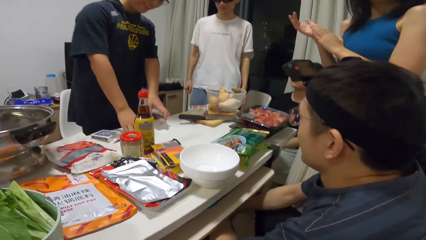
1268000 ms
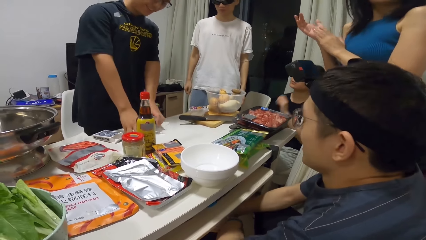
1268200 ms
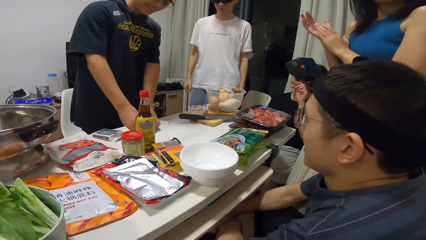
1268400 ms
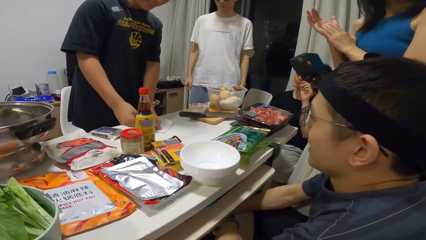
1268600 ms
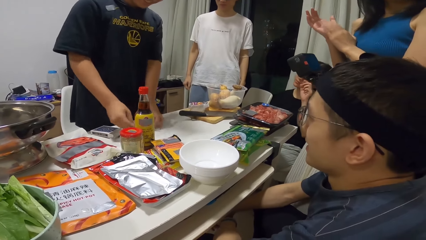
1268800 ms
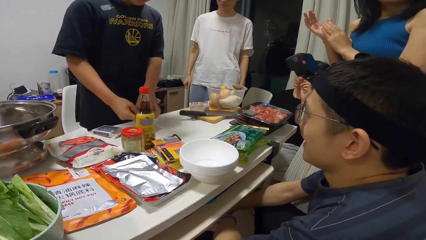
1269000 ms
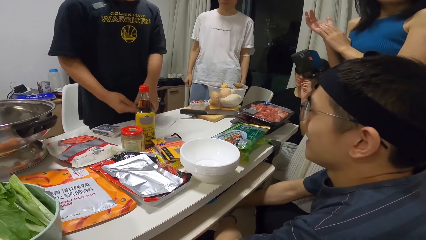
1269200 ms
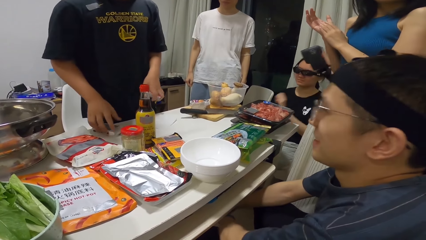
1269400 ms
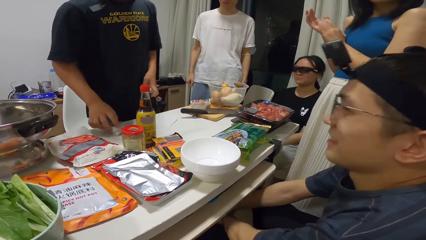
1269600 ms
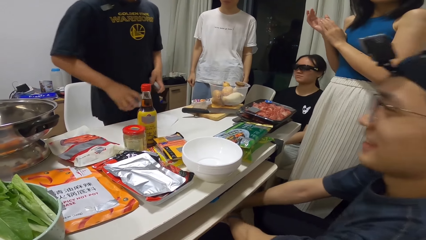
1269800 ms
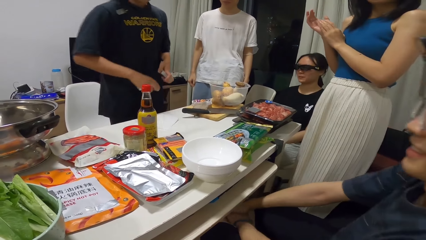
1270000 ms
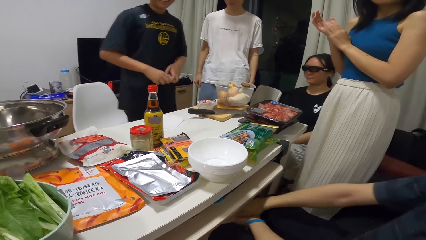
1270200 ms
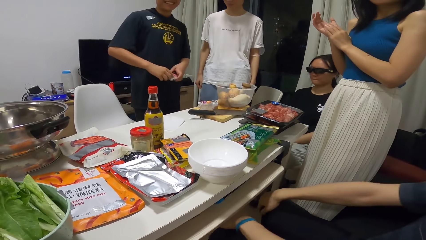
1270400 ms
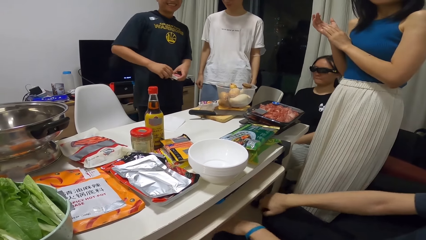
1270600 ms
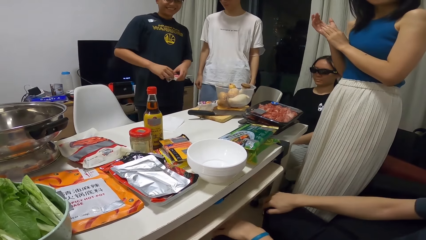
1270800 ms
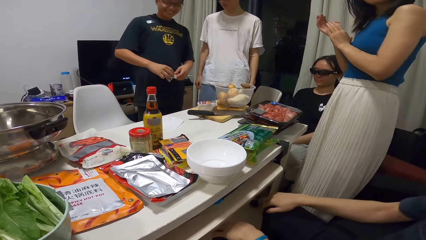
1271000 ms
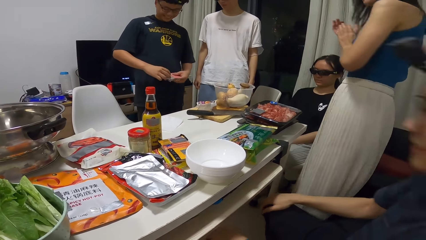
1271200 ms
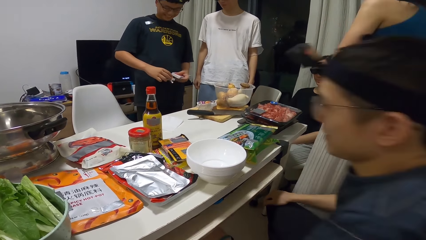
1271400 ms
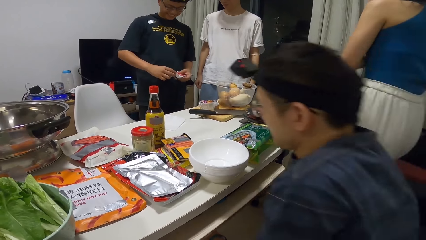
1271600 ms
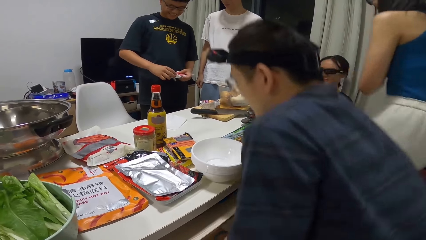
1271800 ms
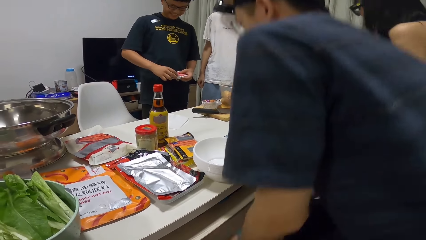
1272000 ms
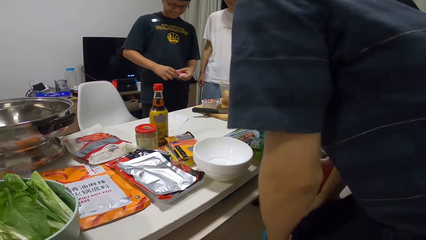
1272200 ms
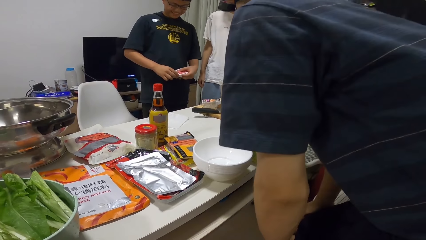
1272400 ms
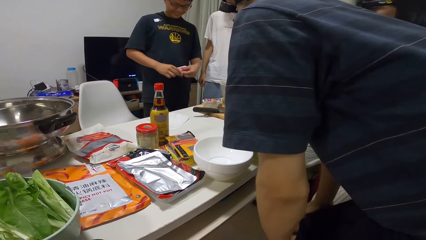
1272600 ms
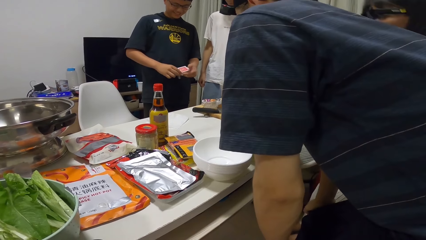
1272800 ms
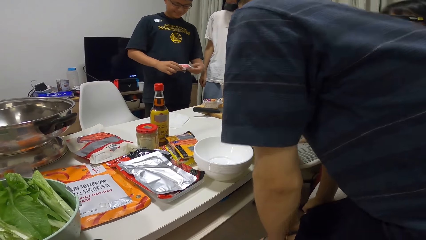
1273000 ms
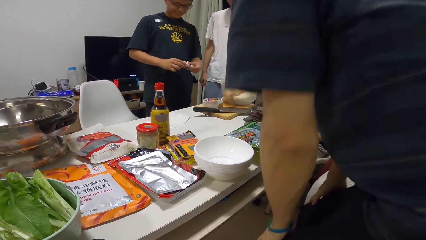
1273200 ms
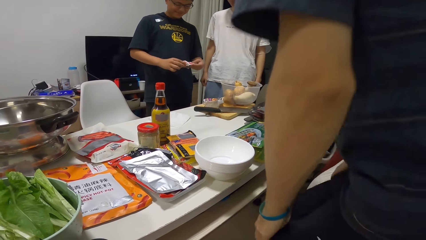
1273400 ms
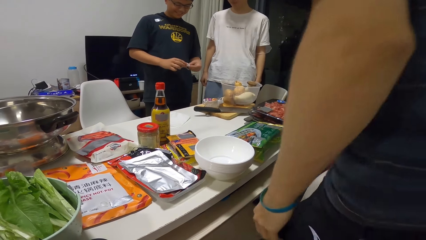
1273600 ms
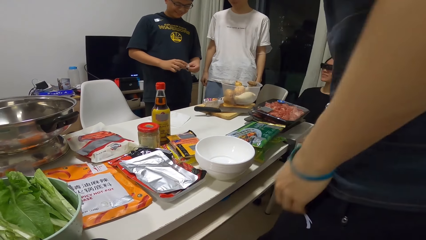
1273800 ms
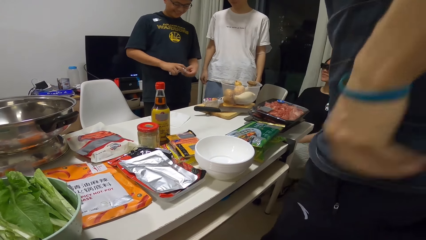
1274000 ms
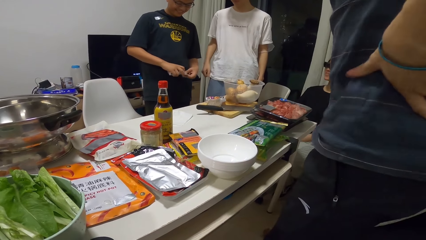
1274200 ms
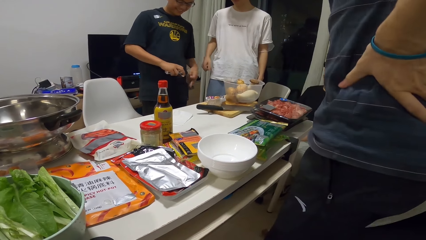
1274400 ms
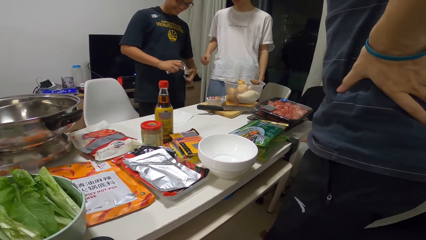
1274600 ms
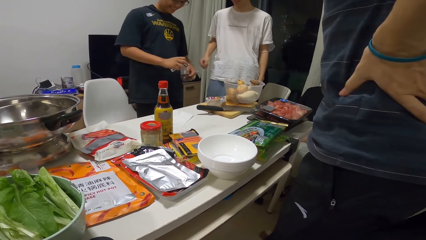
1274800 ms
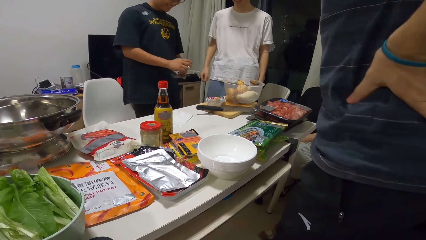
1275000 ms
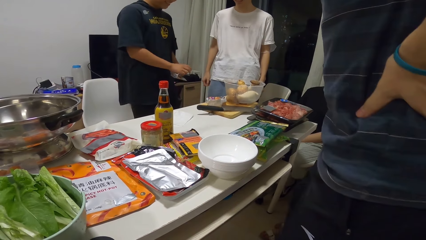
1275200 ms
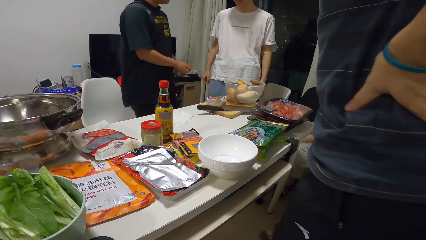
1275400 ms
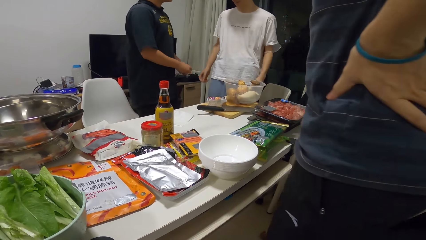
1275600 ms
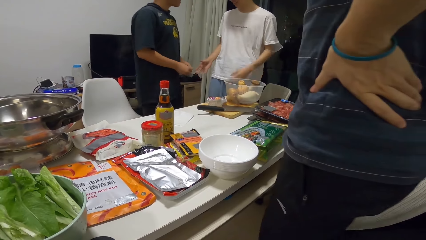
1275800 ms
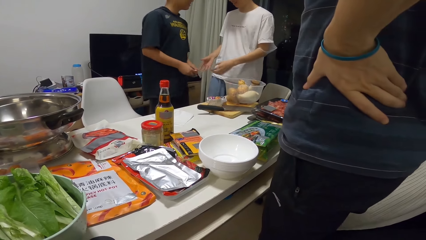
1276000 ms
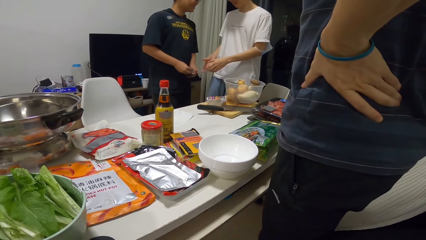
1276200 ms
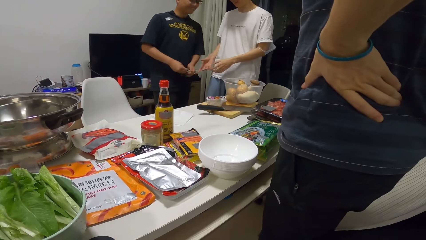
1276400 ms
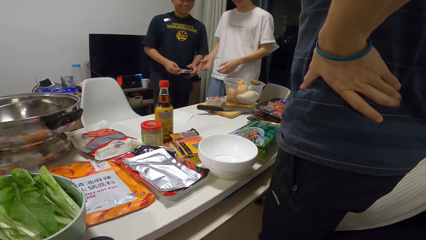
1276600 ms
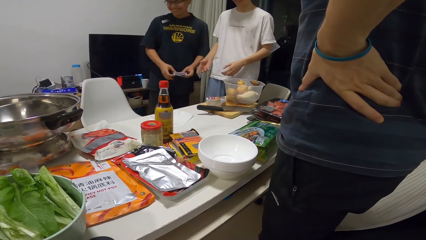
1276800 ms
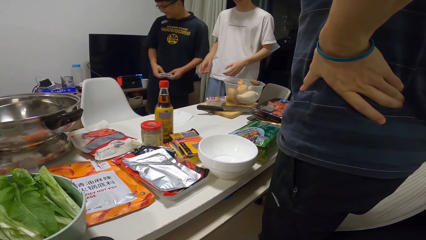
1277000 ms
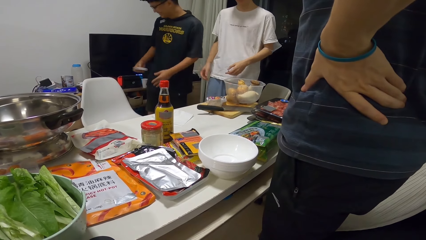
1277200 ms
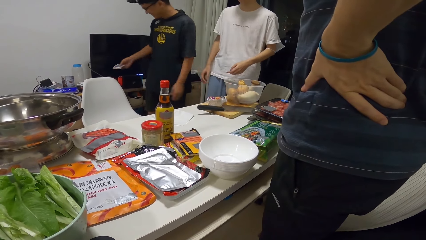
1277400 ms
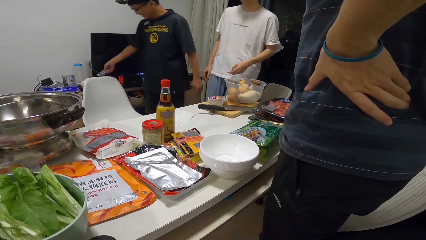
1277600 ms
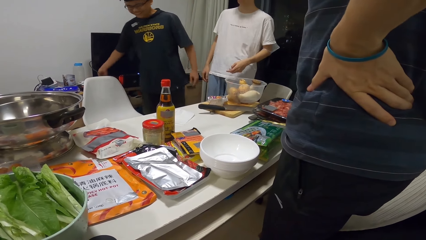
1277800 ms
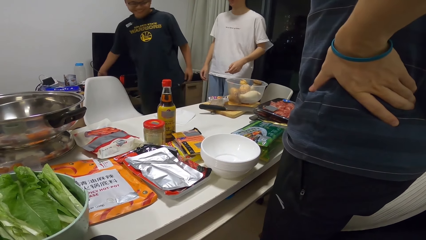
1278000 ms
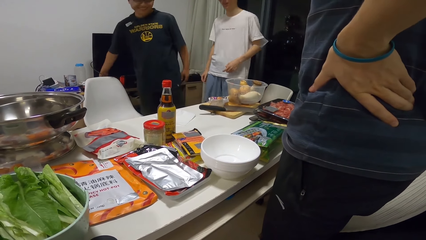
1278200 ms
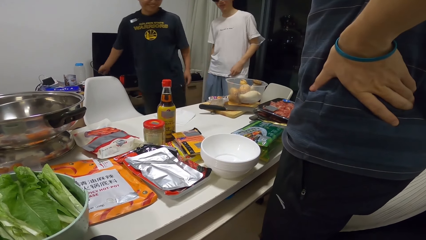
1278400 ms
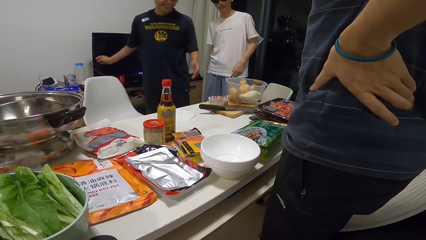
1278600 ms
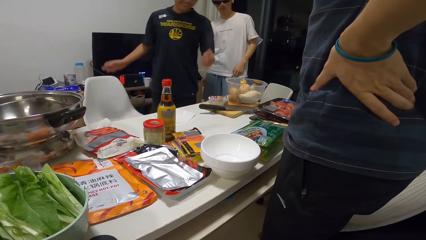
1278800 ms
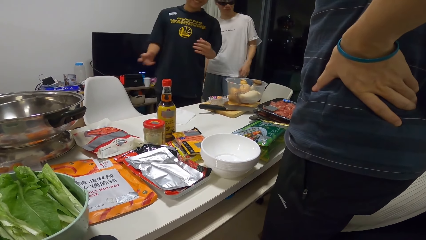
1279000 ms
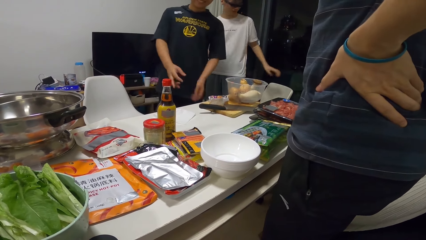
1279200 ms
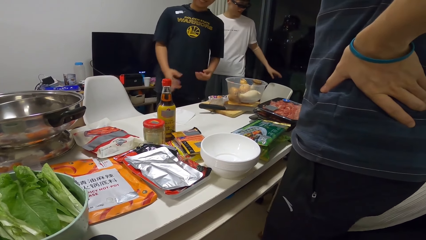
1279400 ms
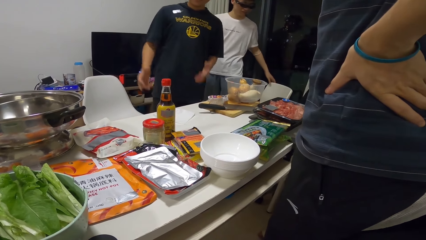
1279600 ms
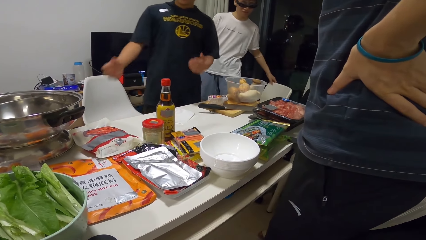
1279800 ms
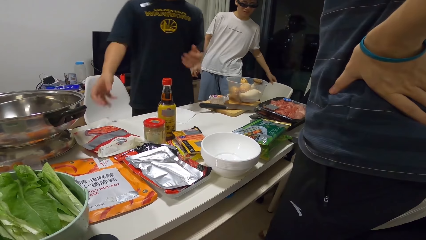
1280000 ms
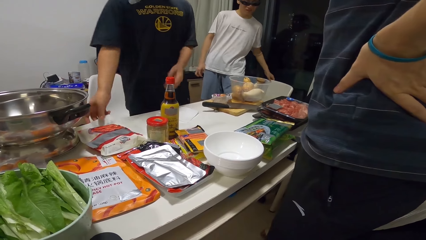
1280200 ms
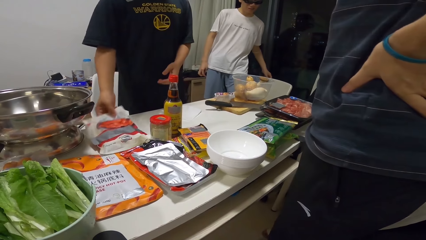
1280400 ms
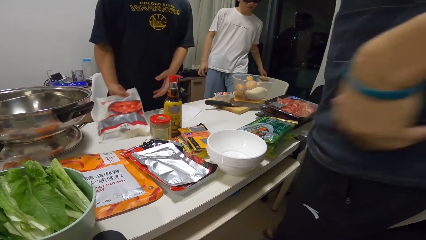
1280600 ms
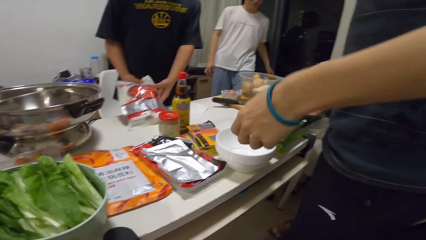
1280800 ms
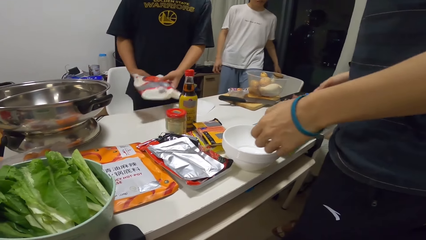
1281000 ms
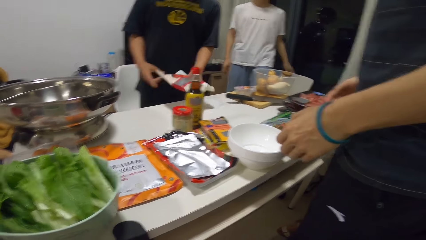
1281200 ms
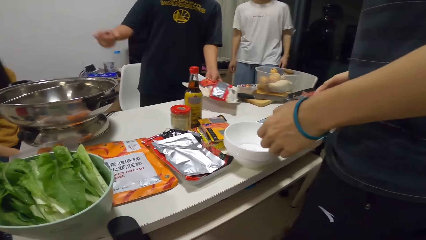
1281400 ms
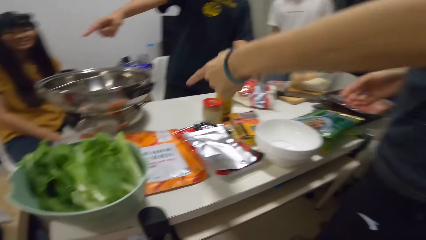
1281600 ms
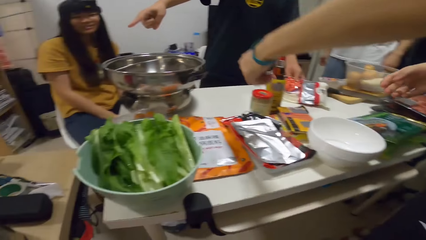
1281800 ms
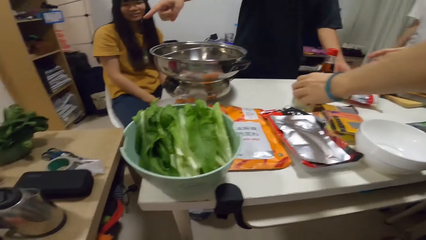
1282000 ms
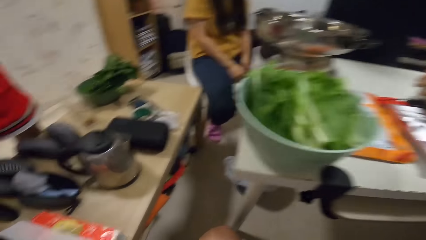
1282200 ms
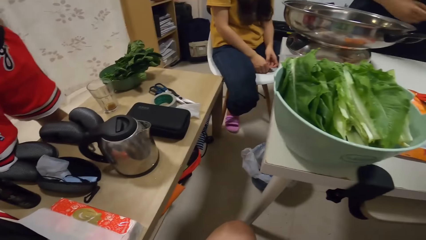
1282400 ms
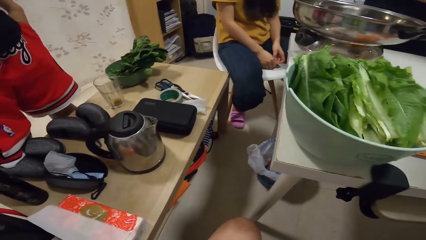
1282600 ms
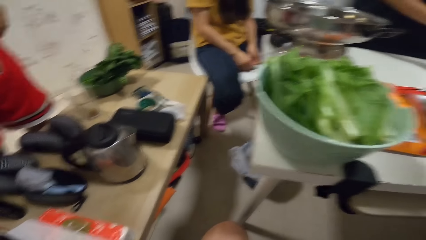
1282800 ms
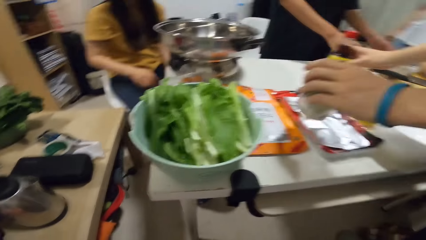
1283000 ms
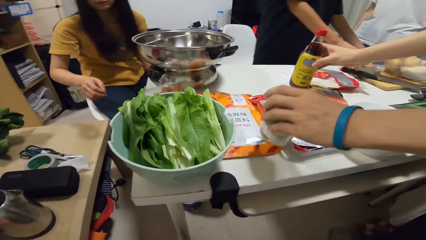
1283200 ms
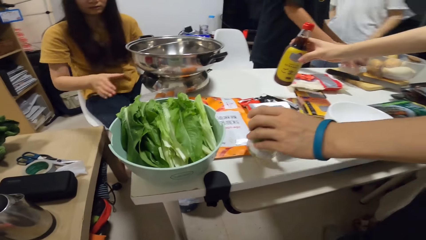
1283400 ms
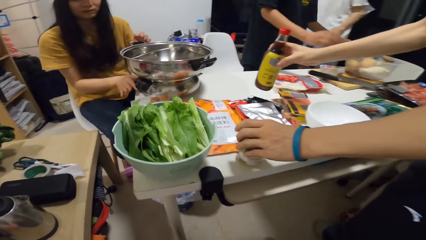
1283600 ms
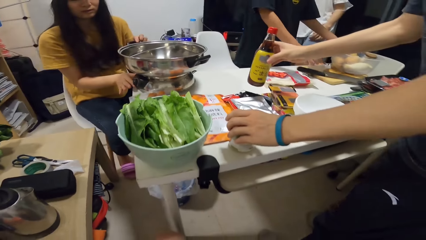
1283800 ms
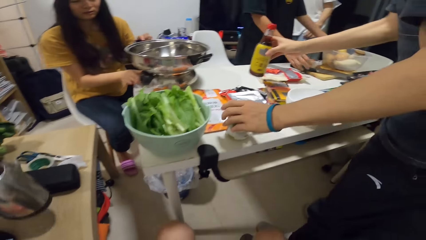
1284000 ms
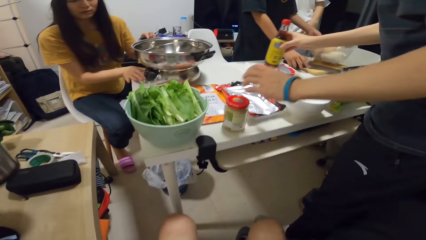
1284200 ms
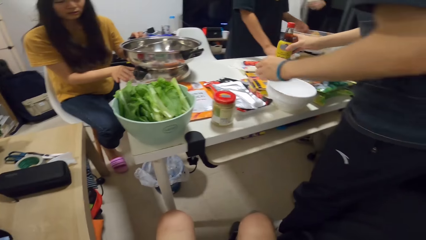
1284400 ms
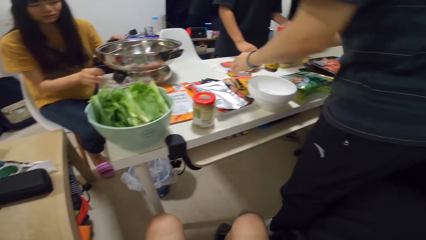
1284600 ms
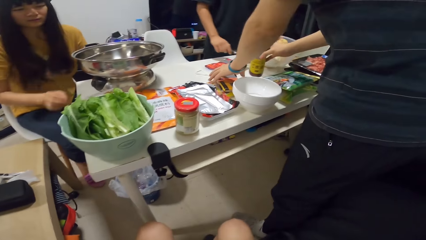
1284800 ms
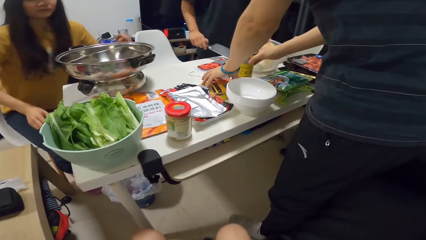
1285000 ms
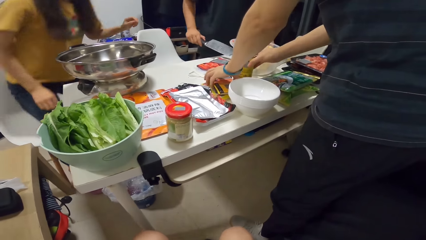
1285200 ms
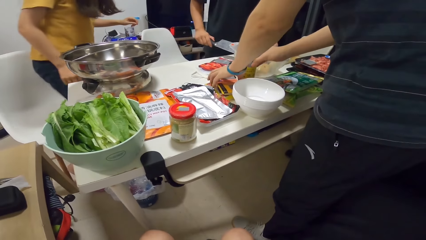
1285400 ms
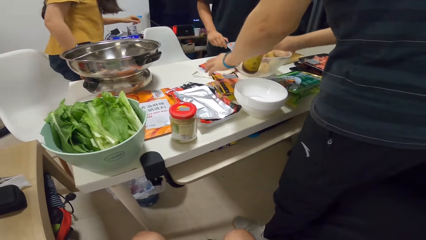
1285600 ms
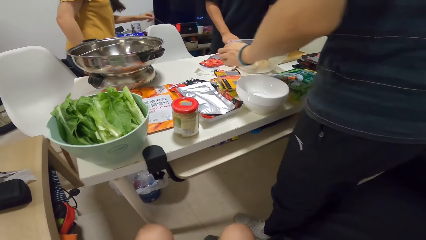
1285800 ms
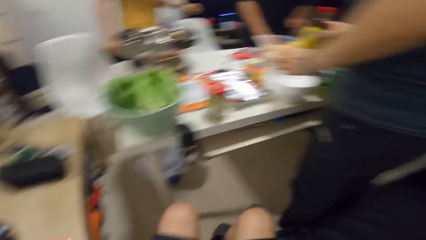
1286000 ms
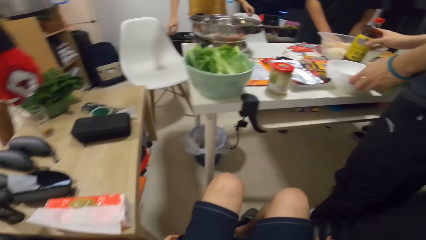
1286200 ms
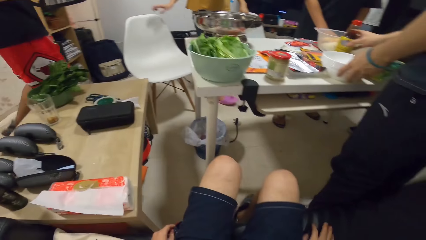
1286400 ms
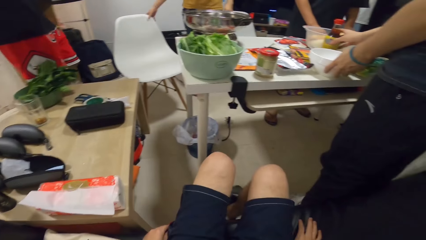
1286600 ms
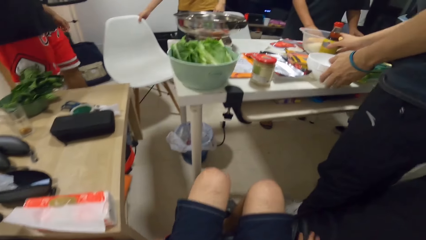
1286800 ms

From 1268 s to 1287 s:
A man splits the cards. A woman claps her hand. The man picks up the box from the table with his right hand. He picks up the cards. Another man stands. The first man inserts the deck of cards into the box with his left hand. He picks up the cards. He places the box of cards onto another table. He picks up a plastic bag from the table with his right hand and places the plastic bag on the table. The second man places a jar onto the table with his left hand. He picks up cans. The first man picks up a bowl from the table with his left hand and picks up the cleaver from the chopping board with his left hand. The second man places a bottle onto the table with his right hand. Another woman stands up. The second man picks up cans.
